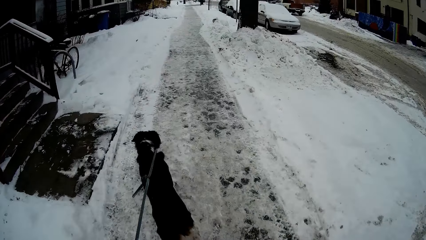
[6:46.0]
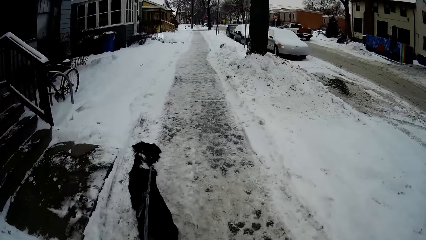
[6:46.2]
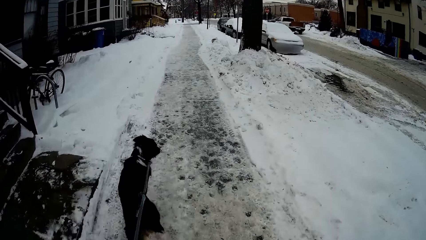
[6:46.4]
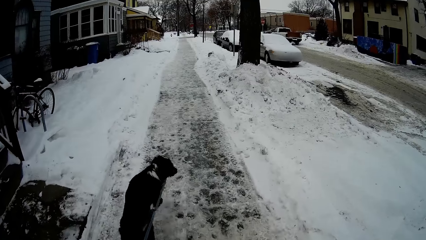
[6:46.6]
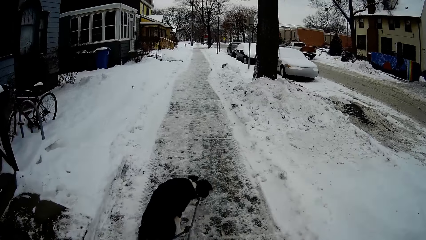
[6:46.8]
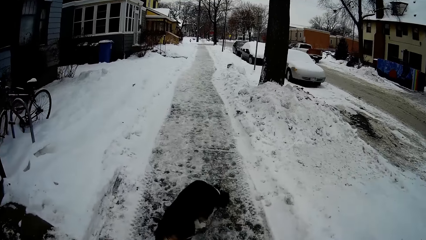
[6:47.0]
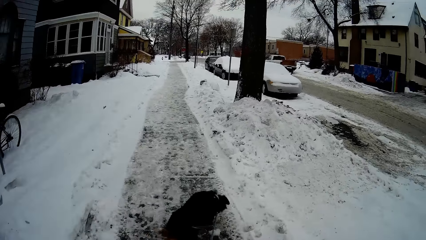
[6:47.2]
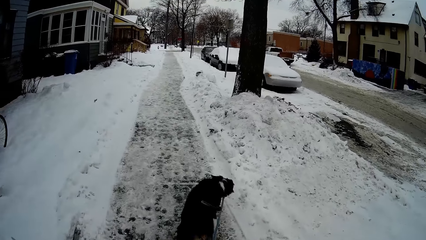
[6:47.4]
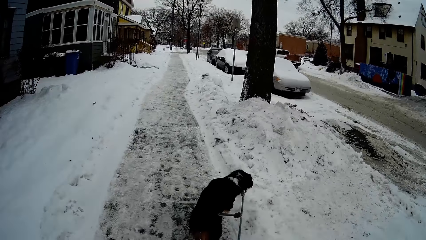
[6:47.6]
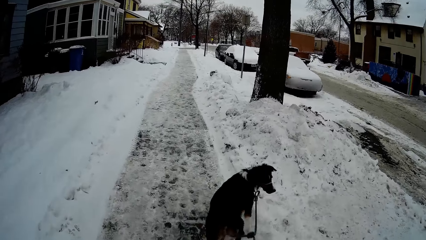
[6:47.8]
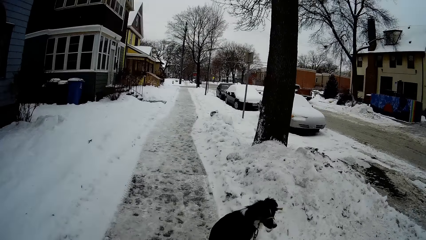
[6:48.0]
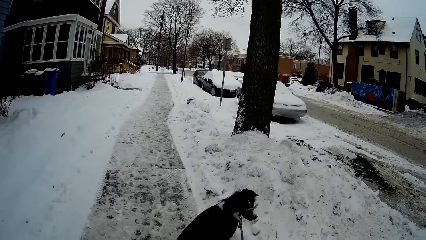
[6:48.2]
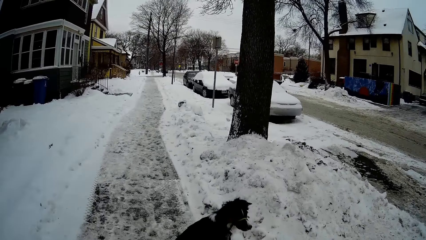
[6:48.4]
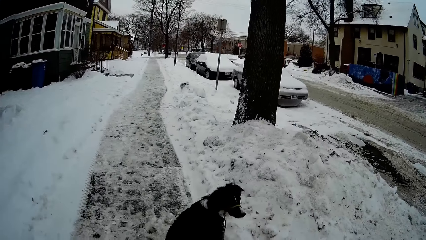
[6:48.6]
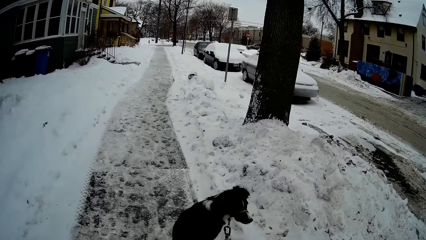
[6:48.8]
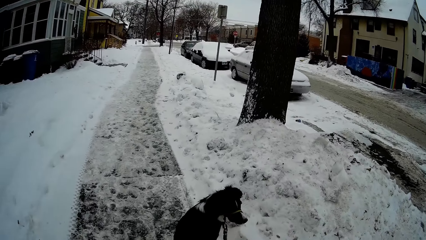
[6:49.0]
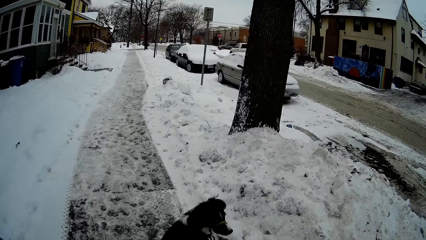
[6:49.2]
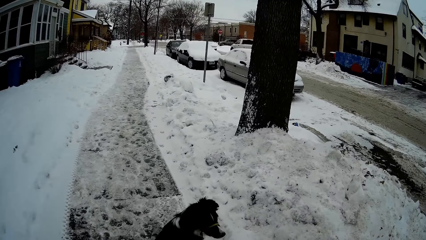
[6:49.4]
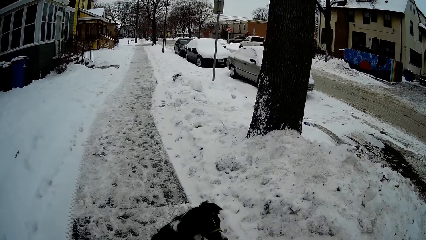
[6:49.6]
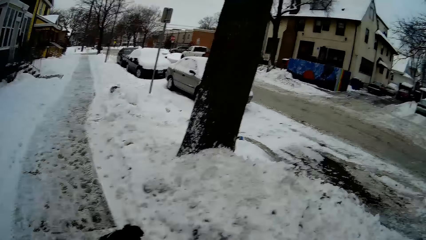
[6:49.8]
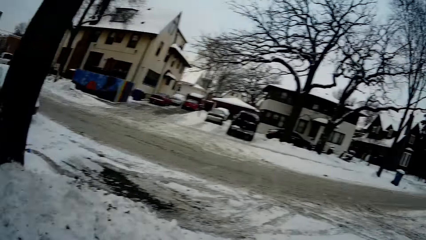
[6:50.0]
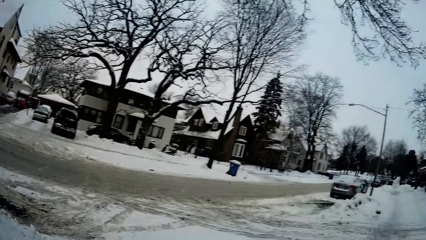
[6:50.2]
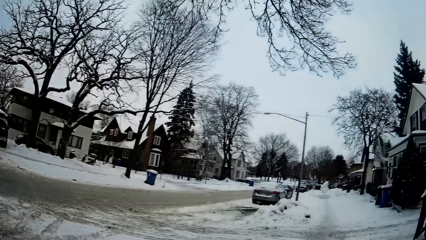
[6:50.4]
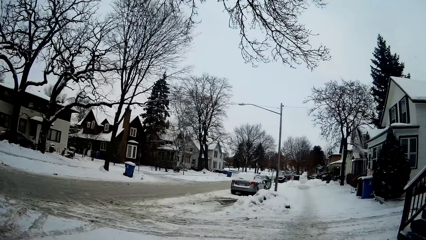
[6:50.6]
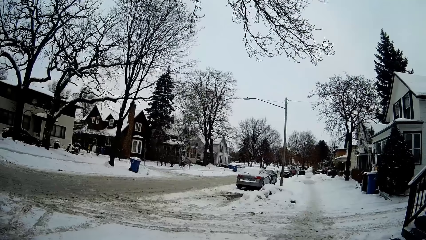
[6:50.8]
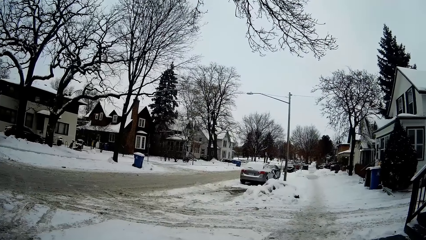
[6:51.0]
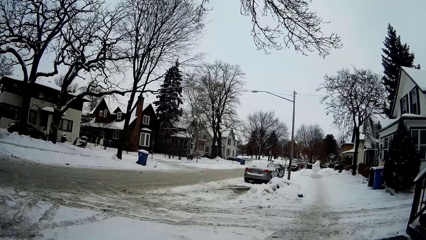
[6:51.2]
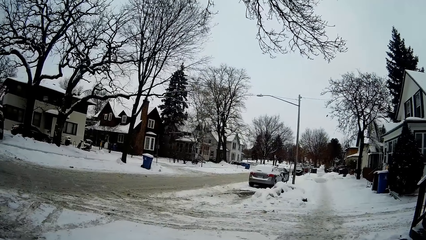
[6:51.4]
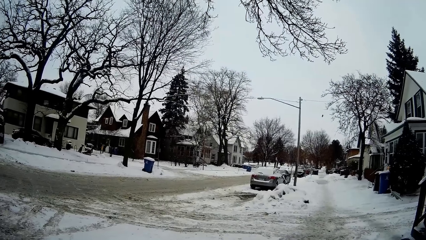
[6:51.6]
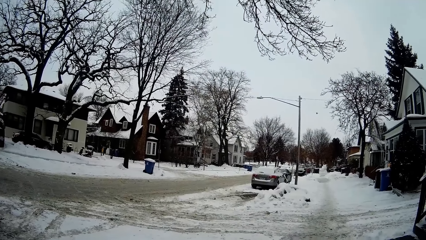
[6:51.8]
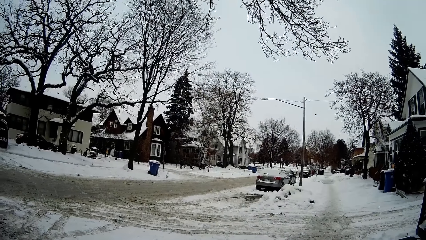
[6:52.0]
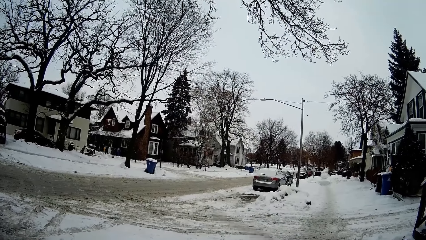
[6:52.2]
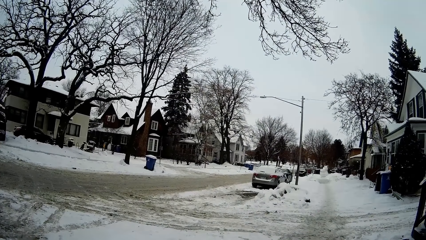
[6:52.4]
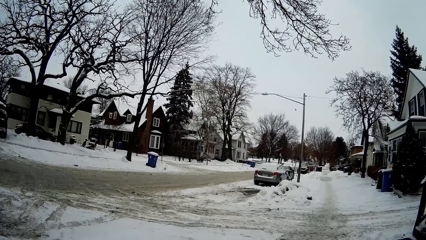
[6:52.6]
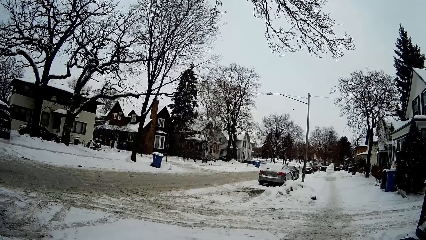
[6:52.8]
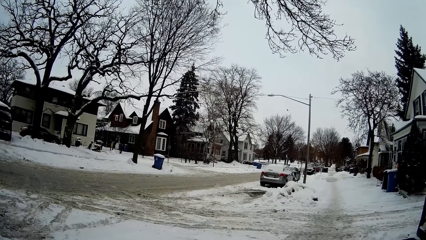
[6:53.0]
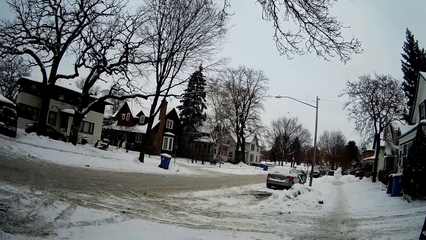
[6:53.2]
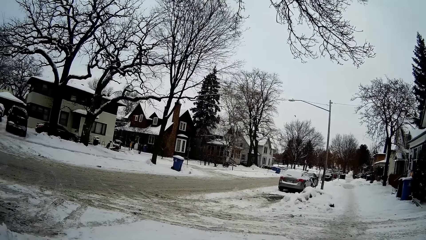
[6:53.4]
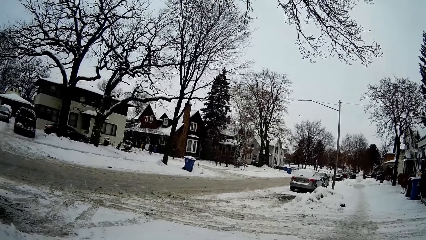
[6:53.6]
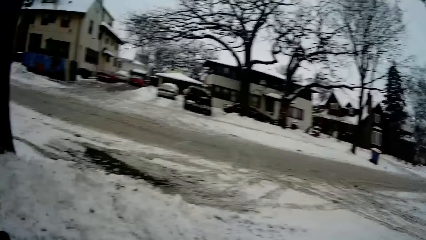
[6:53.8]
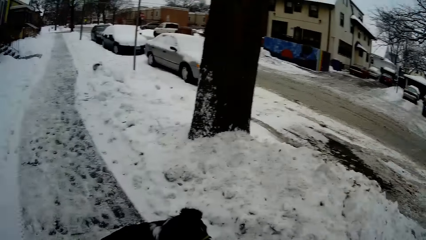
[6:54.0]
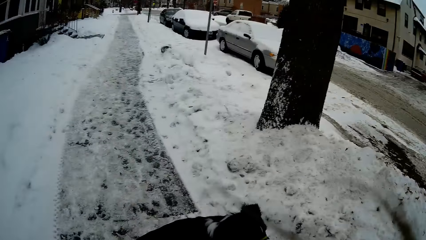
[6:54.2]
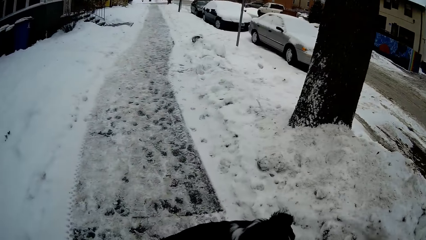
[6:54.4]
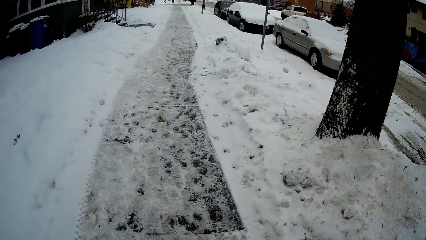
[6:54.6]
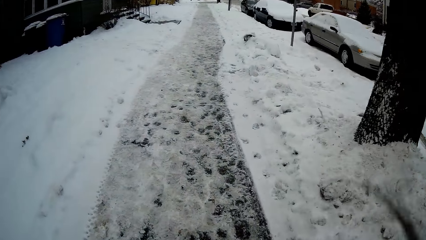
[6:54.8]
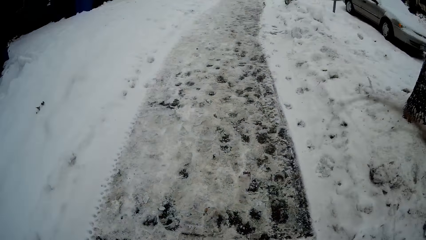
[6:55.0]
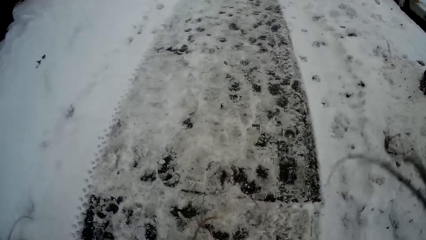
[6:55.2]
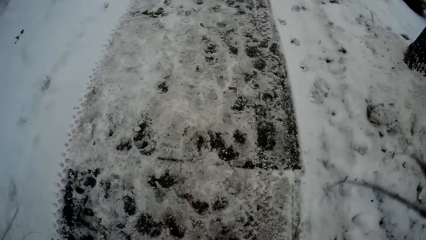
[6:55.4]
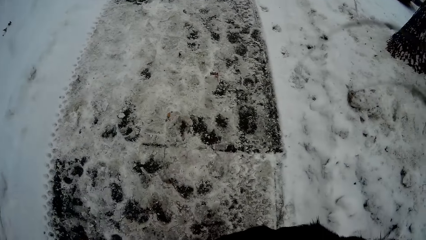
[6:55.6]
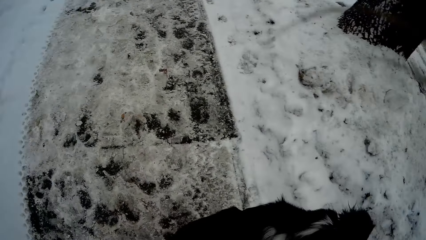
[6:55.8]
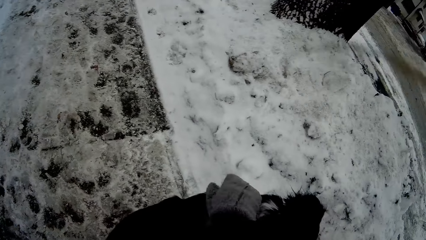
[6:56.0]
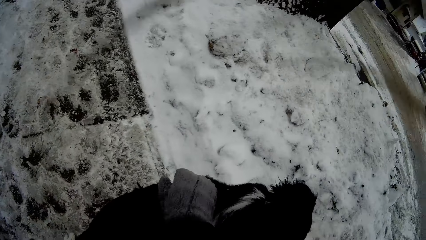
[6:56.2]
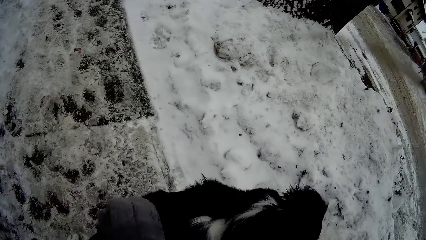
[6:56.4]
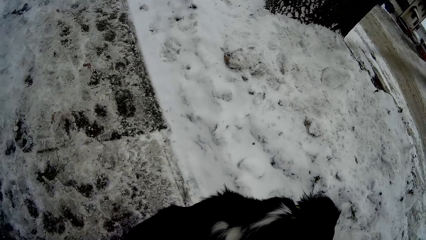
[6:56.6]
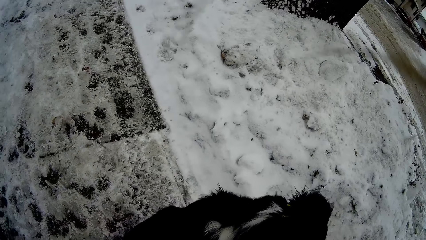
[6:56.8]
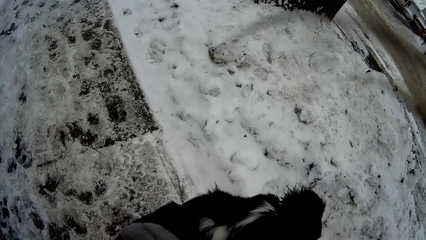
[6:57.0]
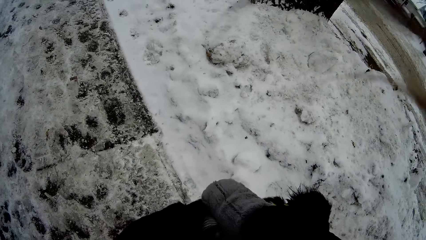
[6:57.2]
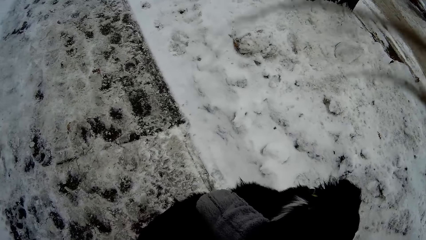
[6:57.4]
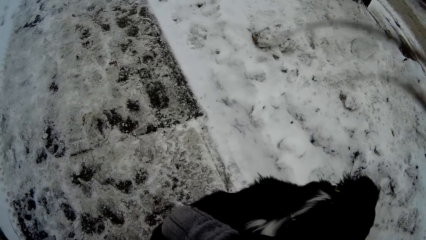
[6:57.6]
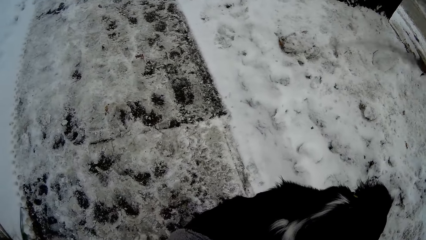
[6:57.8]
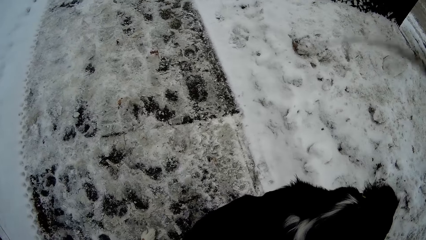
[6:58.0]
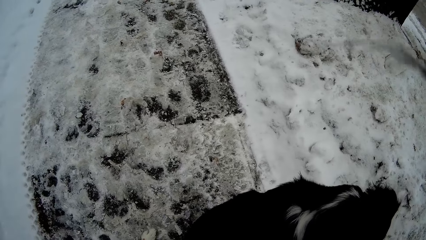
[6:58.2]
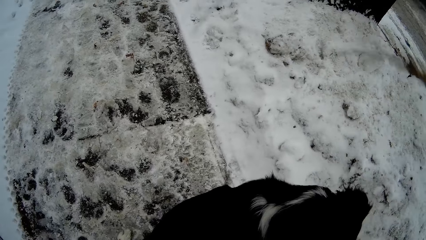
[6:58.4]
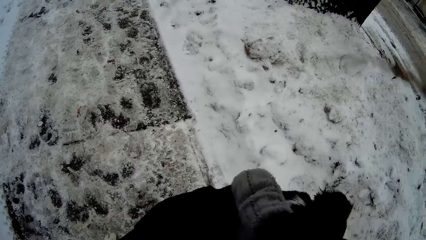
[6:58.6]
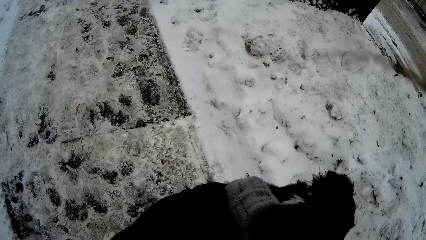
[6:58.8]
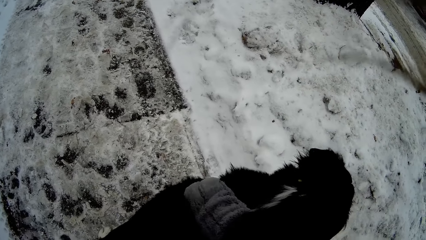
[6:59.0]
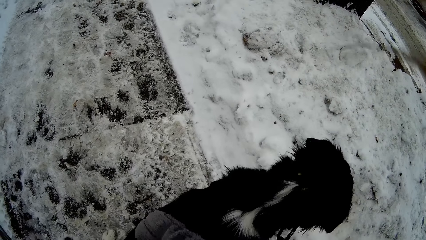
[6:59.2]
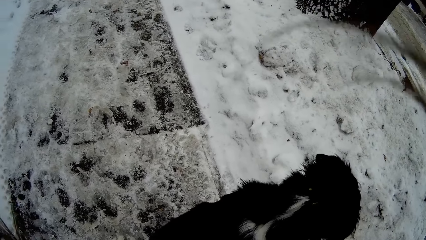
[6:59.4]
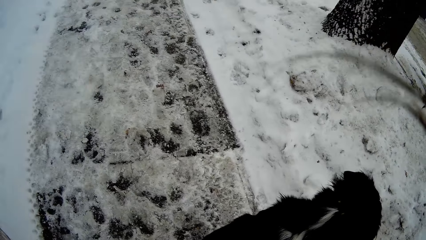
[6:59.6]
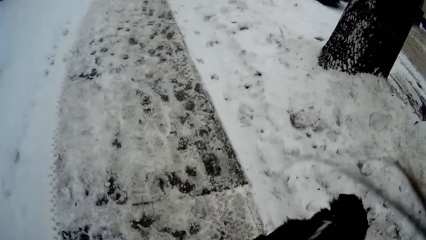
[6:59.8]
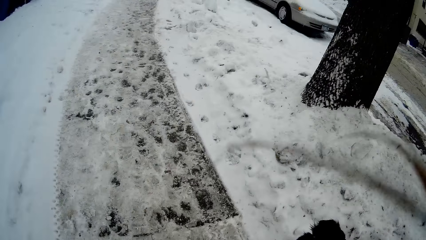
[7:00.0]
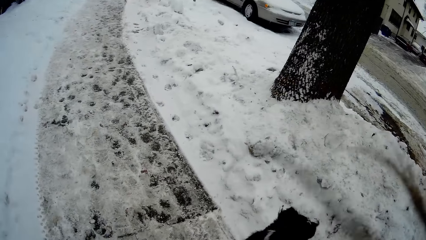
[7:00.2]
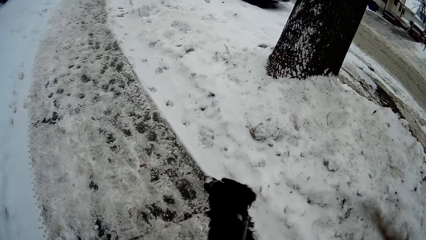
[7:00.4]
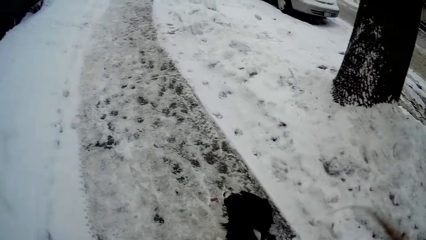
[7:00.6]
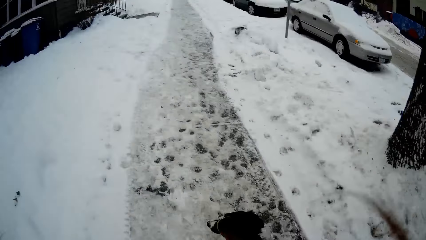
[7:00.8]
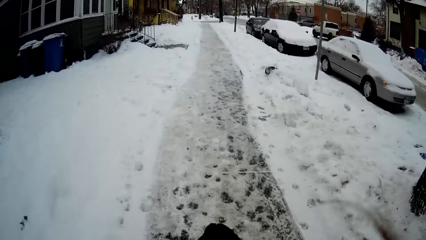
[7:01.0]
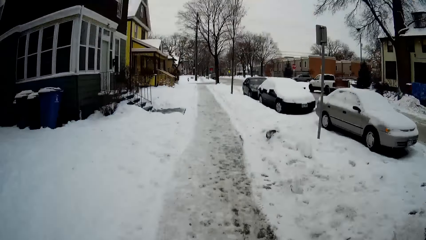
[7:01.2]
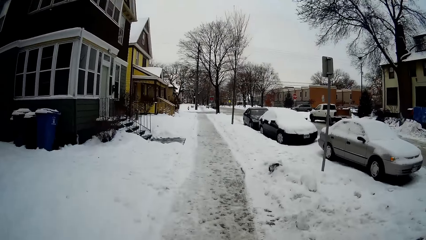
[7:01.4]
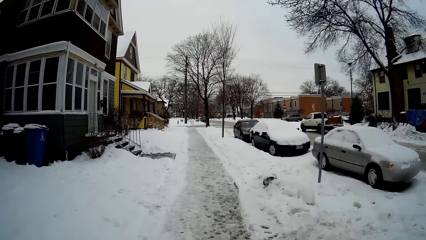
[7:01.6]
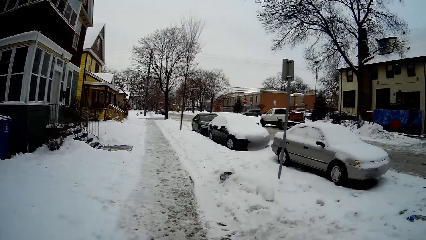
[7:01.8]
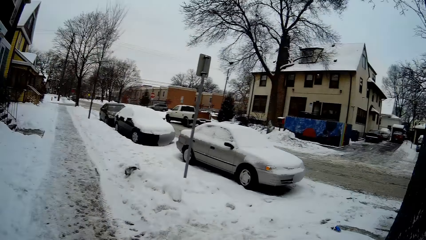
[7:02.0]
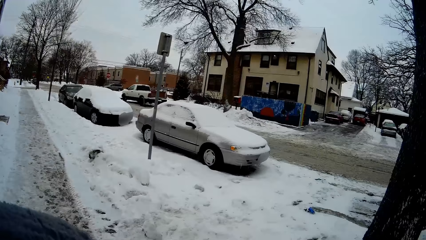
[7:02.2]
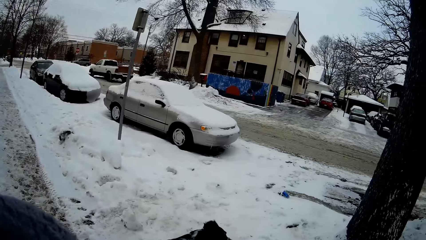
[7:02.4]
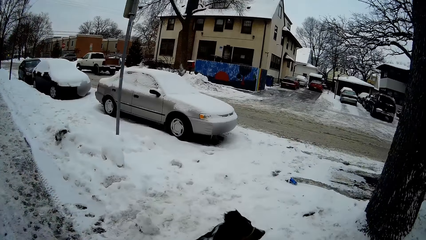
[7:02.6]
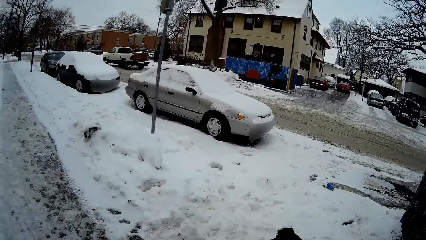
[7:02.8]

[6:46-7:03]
The camera wearer walks on the walkway. They look around. They stand on the road side. They rub the dog's back. They hold the dog. They walk the dog on the snow.
